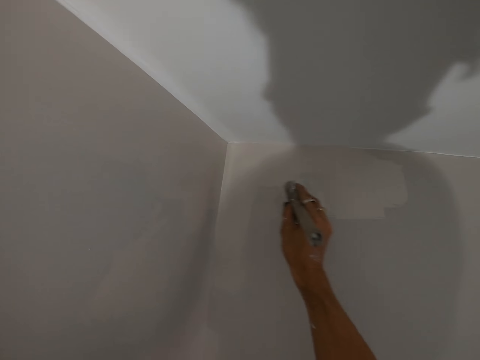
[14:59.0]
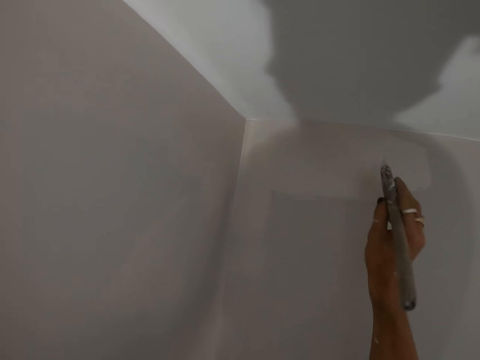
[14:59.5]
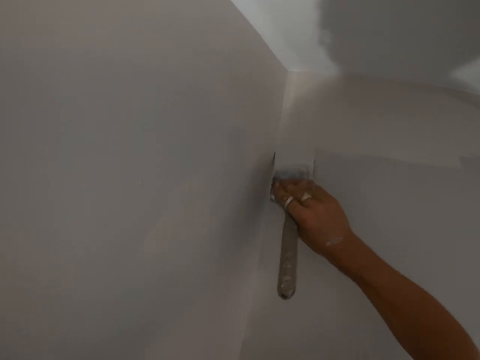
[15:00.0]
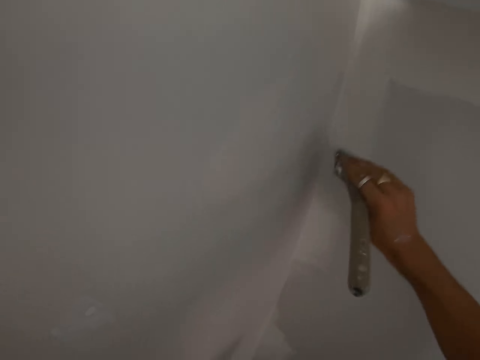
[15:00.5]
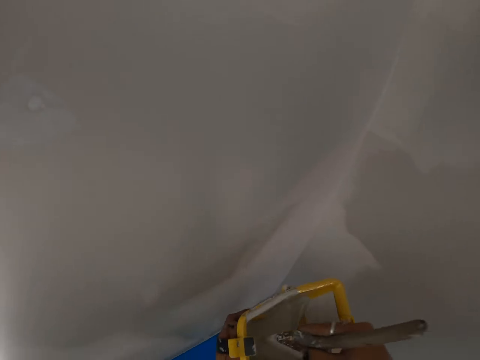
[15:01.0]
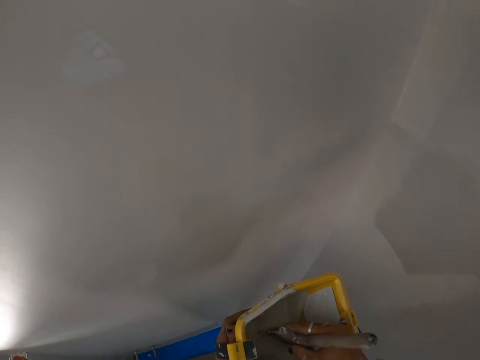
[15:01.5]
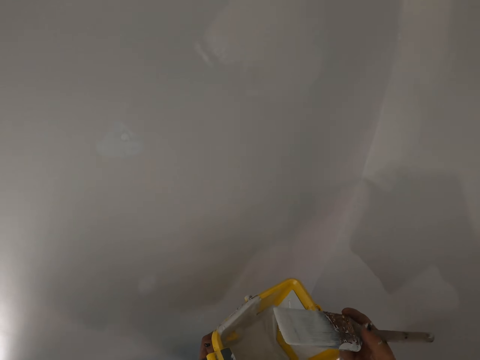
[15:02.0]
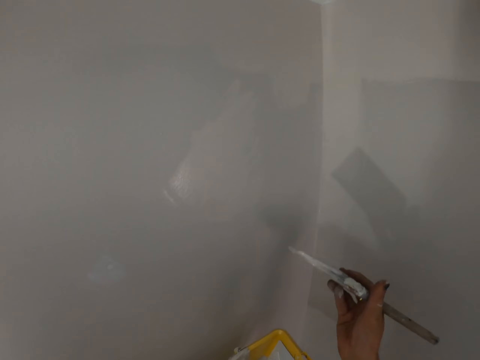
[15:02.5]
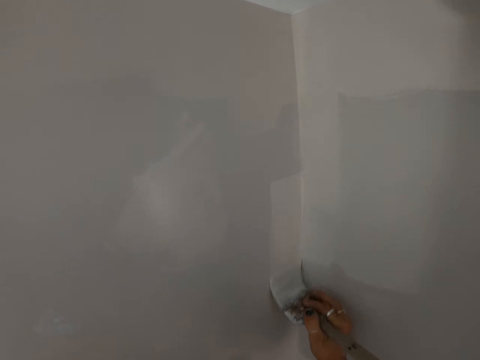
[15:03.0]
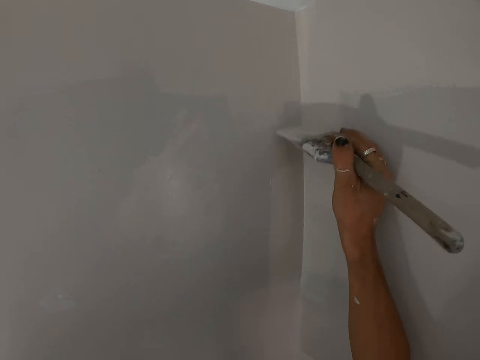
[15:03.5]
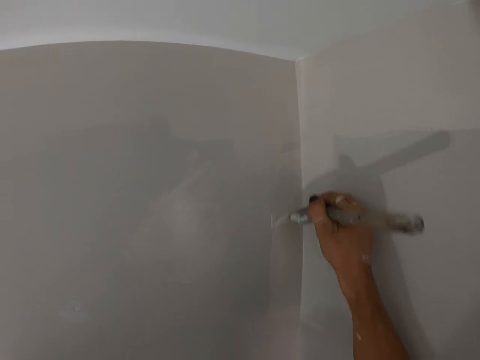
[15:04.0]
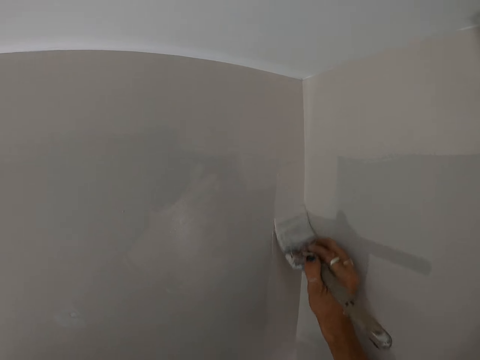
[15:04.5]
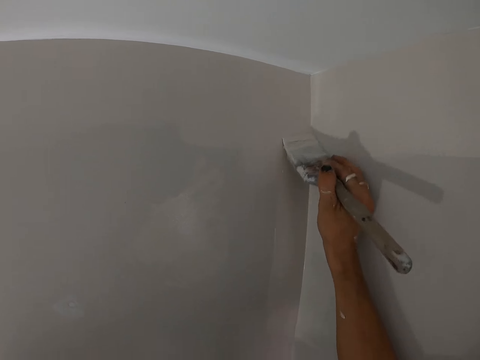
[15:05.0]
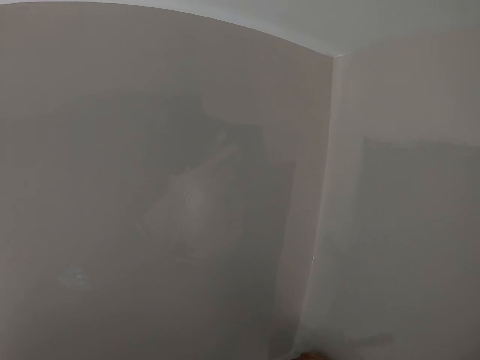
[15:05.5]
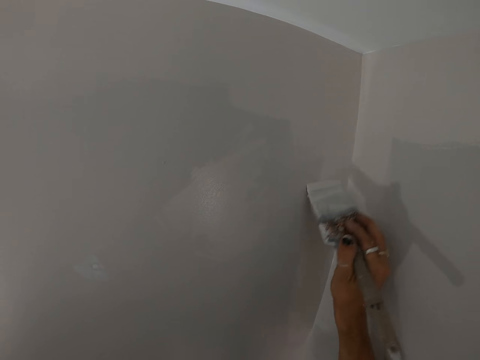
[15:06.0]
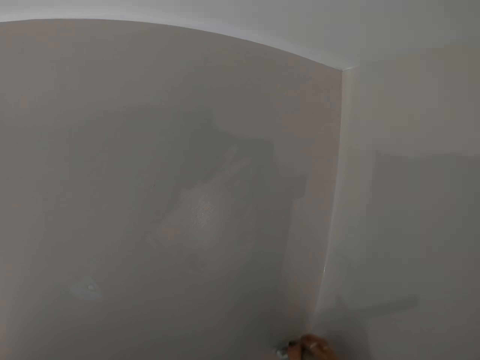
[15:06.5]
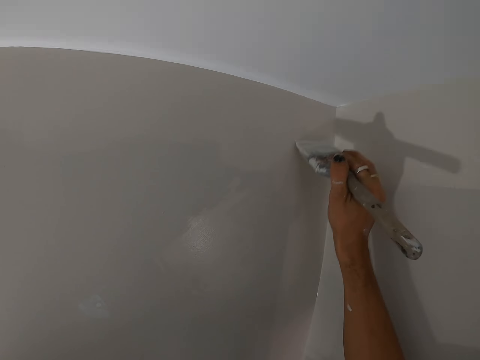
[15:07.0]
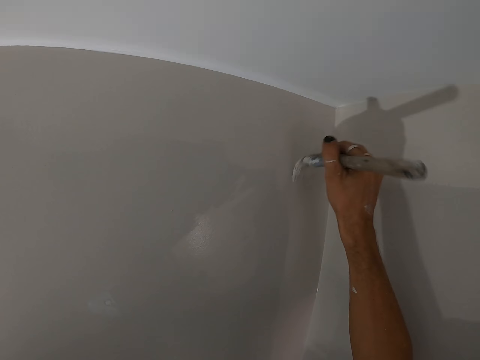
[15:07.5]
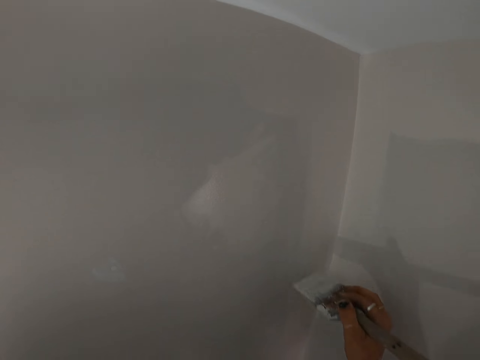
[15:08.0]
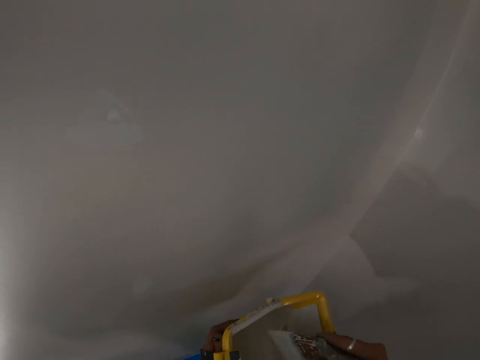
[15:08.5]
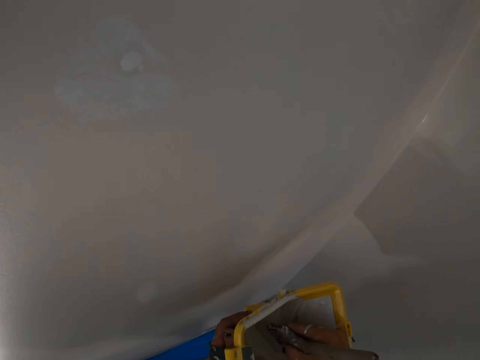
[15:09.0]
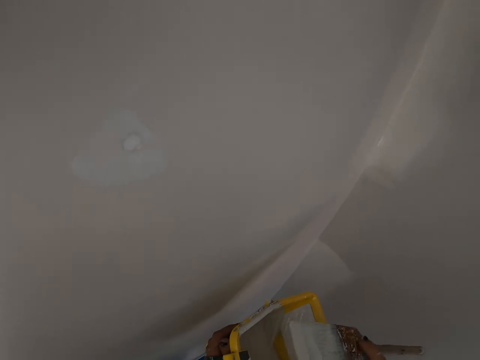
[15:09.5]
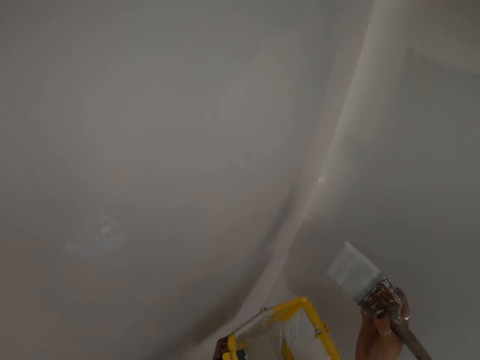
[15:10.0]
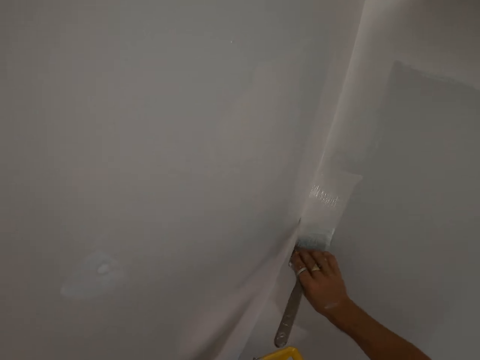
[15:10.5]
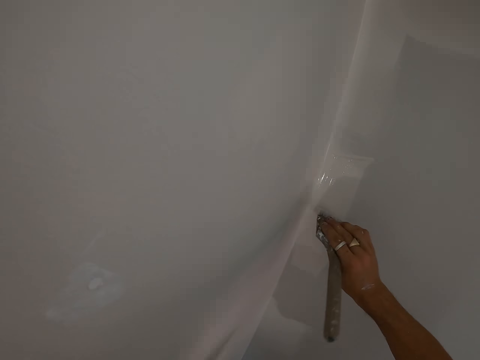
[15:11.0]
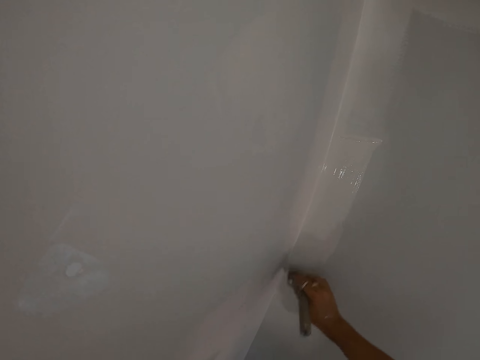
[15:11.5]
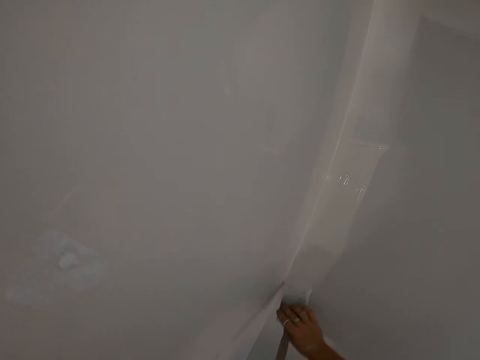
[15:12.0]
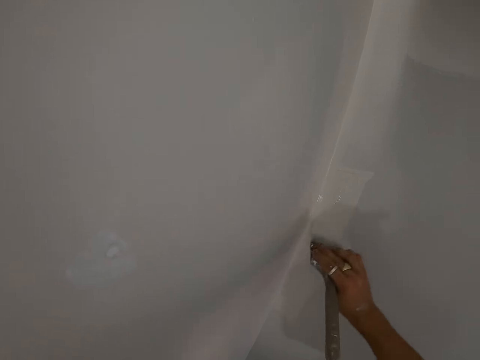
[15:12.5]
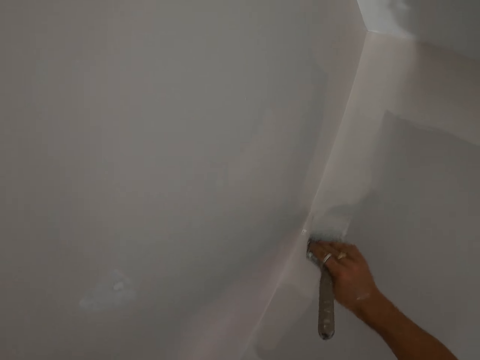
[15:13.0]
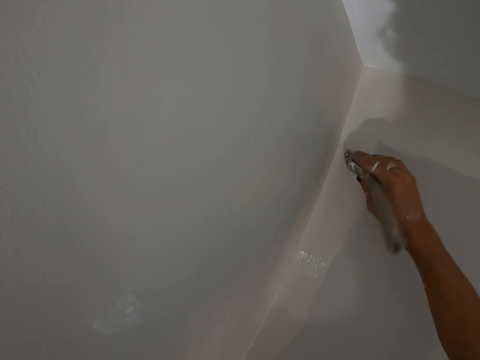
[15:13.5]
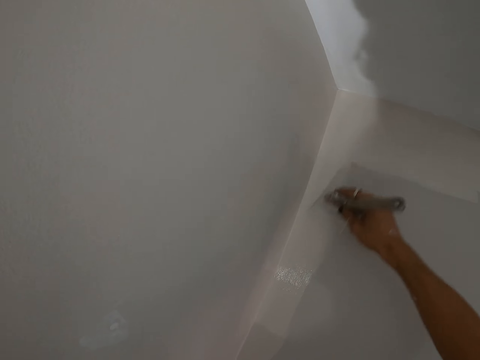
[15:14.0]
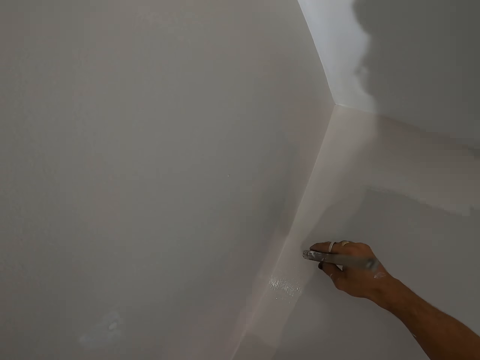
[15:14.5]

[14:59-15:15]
The camera wearer dips the paint brush in the paint bucket. They paint the wall with the paint brush. They dip the paint brush in the paint bucket. They paint the wall with the paint brush.

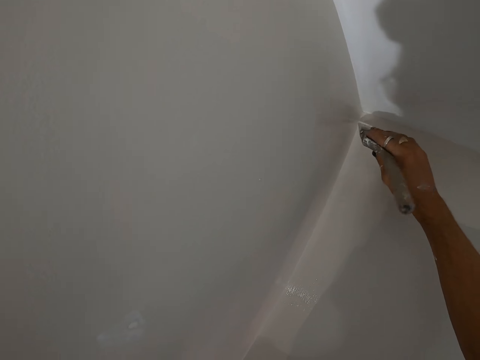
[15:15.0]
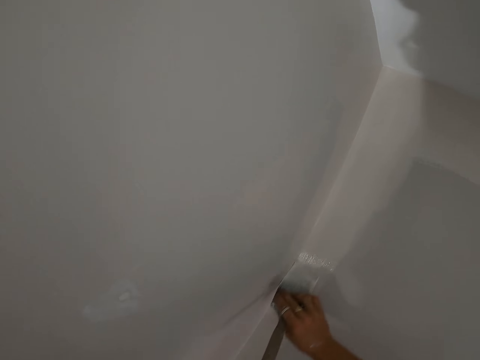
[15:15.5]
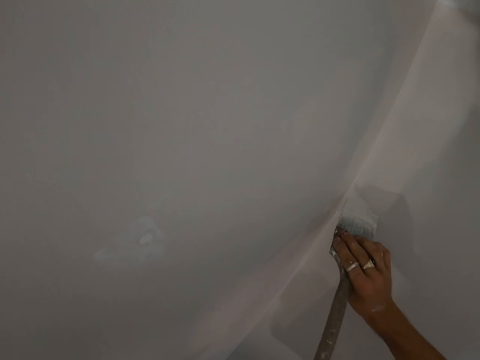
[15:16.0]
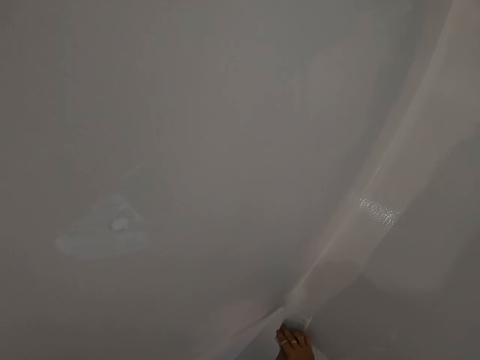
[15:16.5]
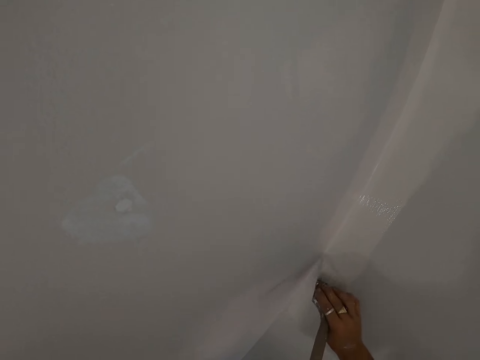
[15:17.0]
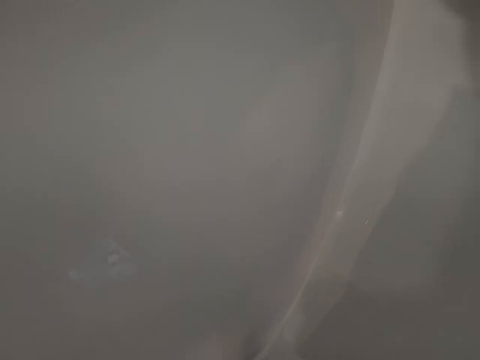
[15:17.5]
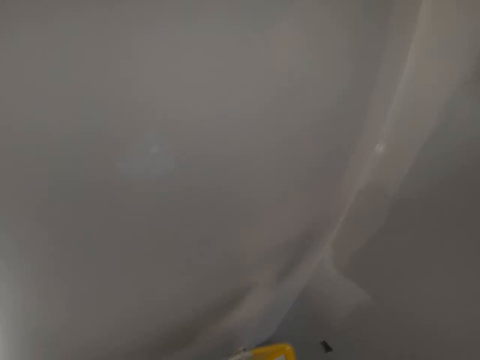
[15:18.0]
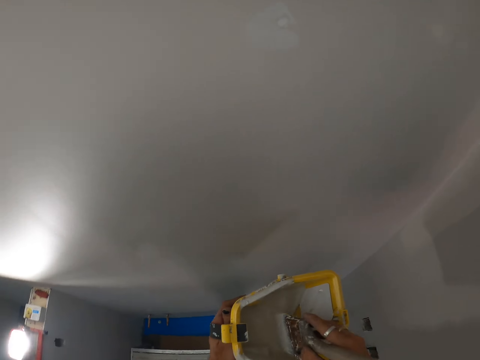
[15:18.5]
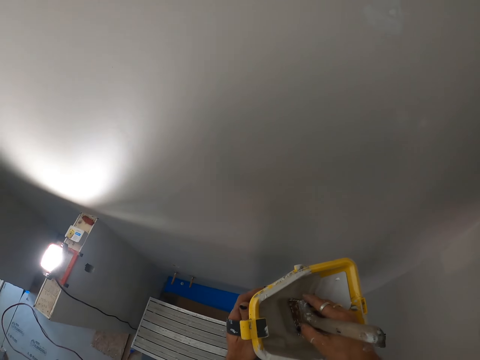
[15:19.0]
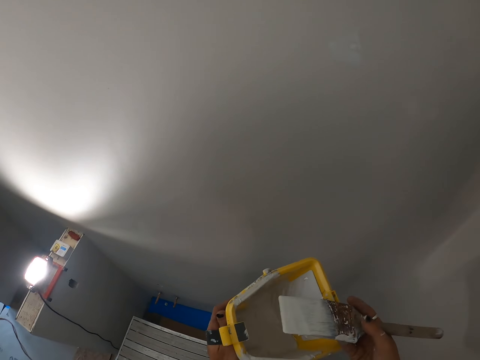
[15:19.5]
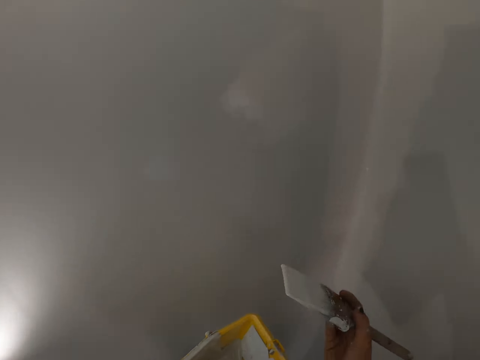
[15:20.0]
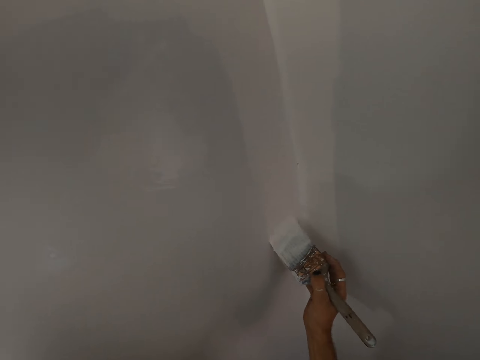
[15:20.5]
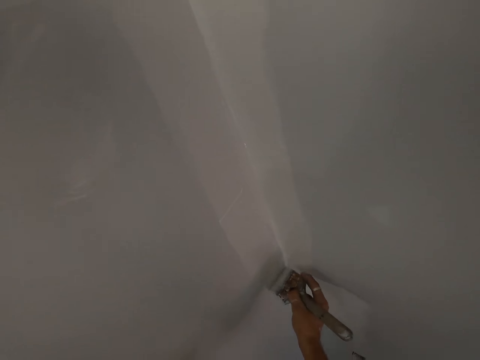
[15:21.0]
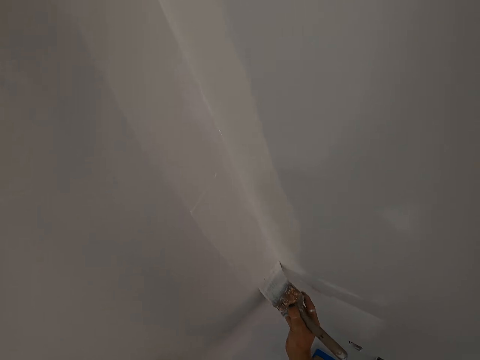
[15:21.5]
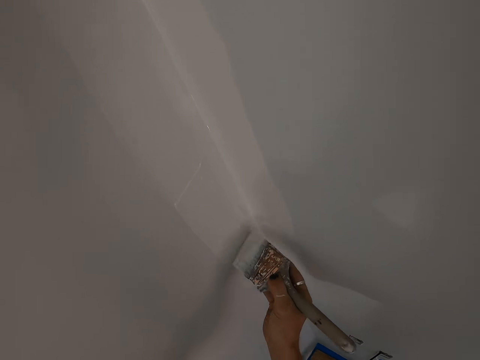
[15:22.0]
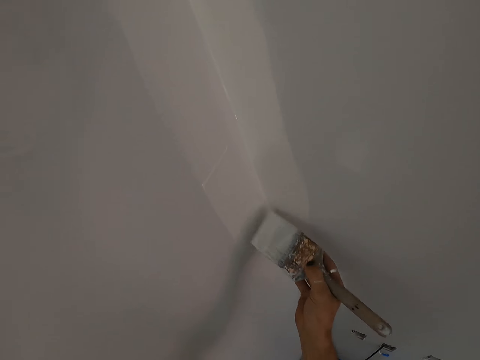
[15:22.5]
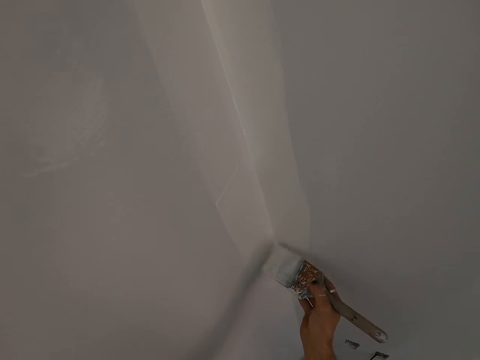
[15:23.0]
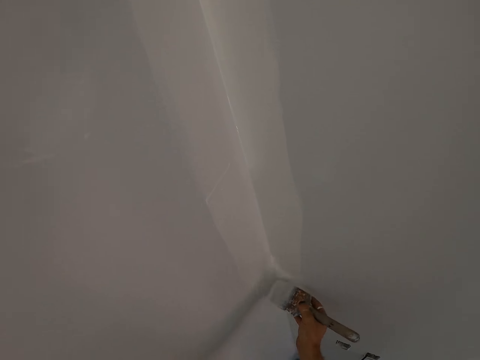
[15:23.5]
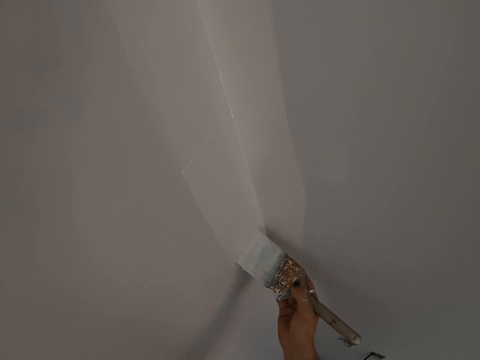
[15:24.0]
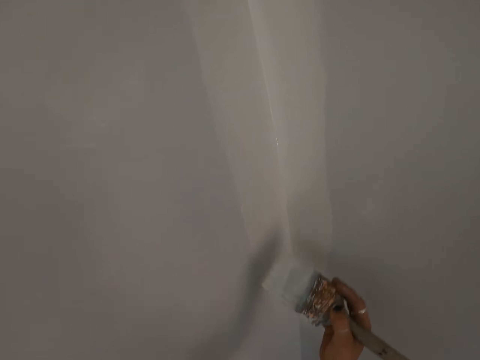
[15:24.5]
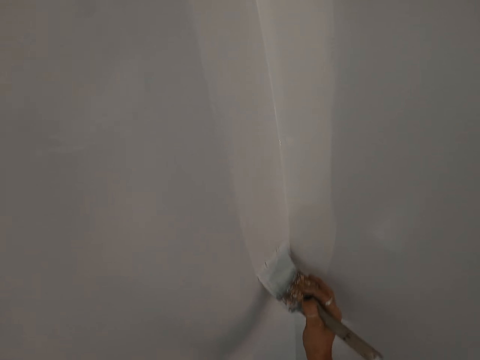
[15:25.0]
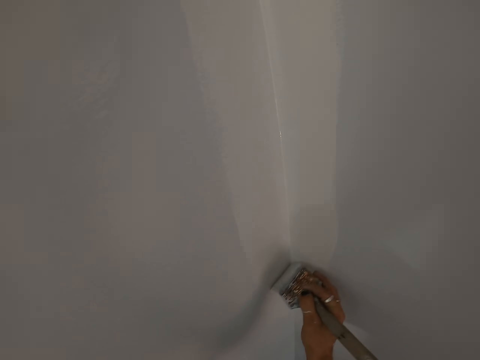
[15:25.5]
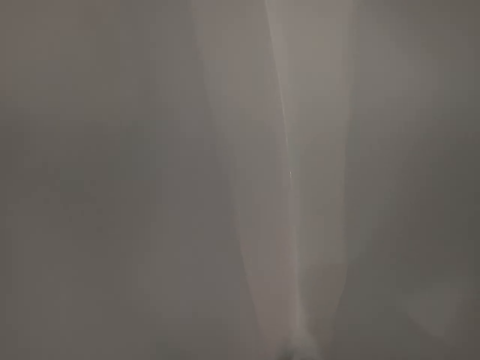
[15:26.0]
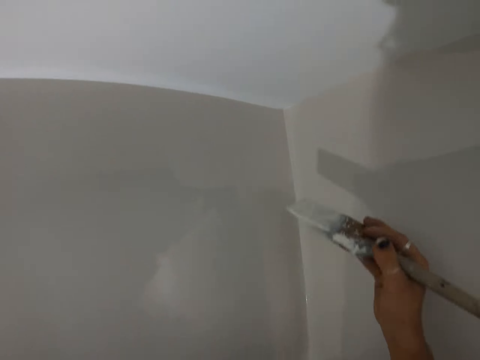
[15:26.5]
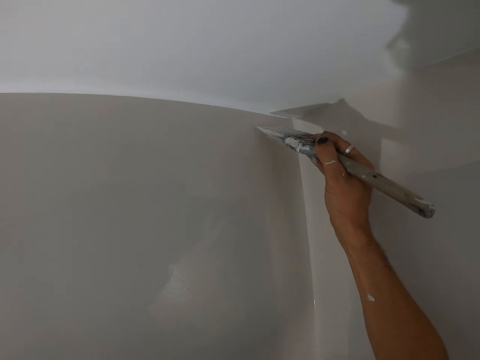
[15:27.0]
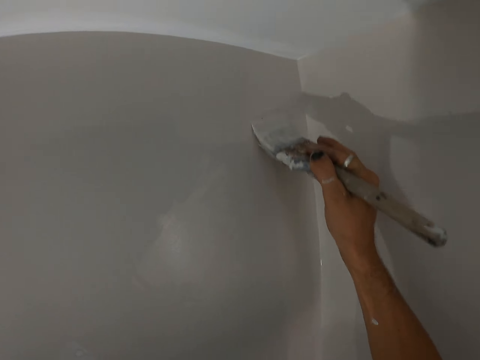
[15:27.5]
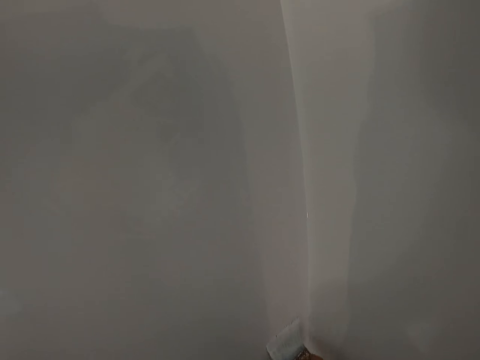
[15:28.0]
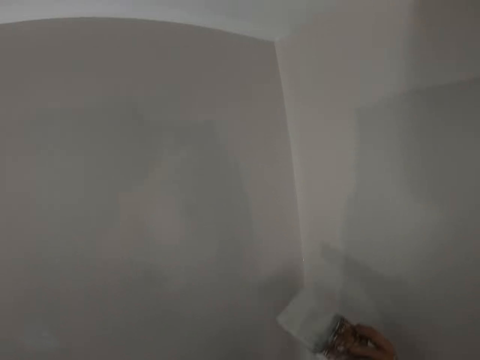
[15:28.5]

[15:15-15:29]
The camera wearer dips the paint brush in the paint bucket. They paint the wall with the paint brush.
